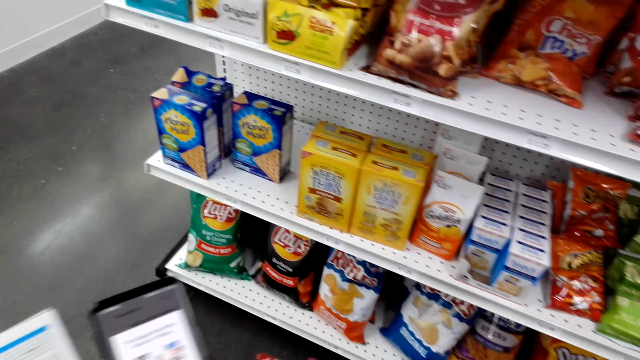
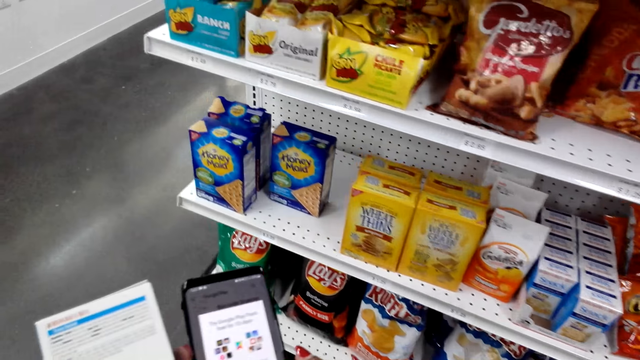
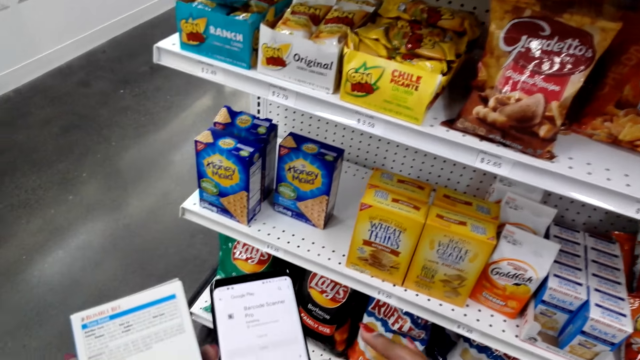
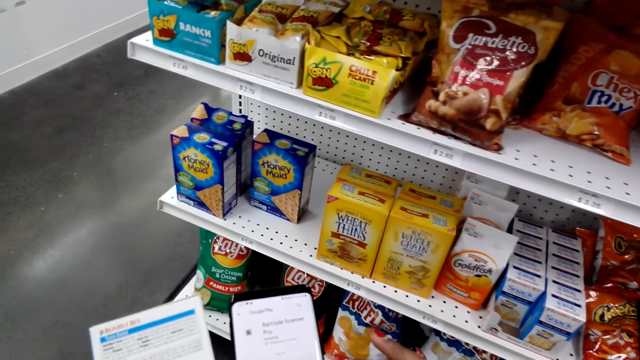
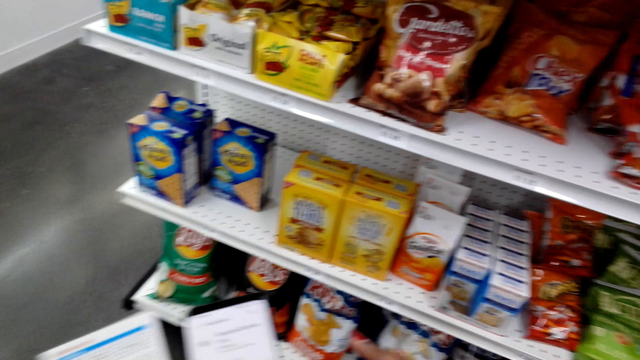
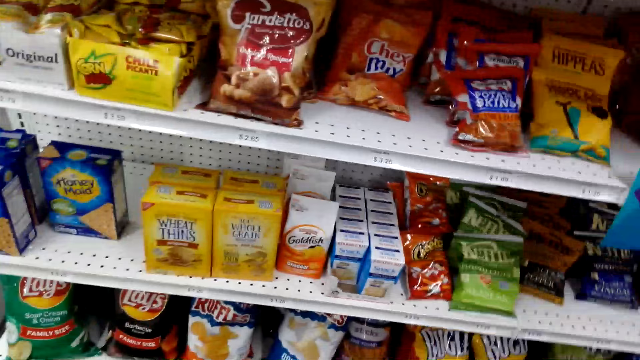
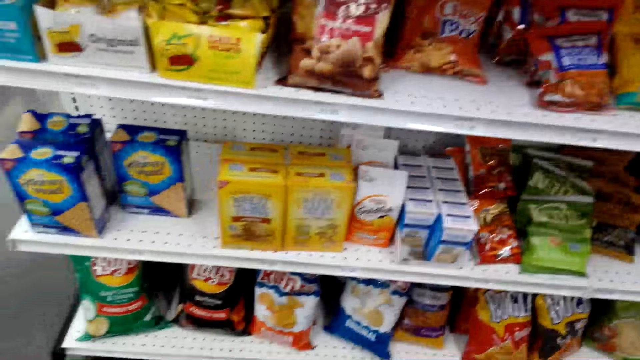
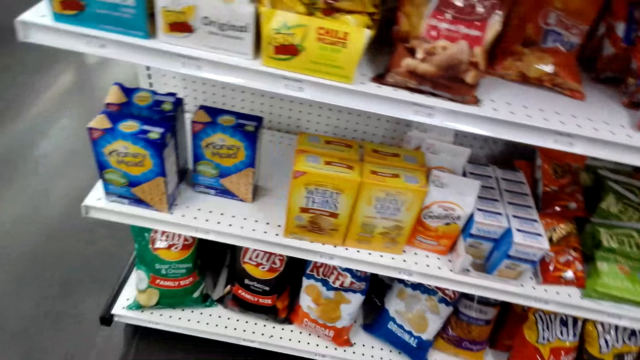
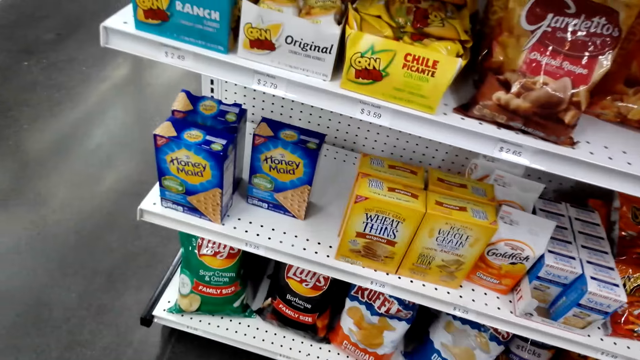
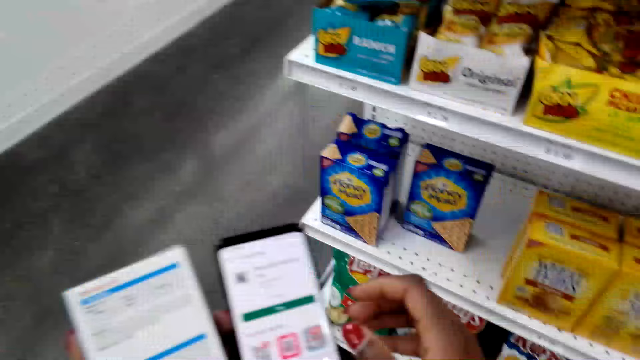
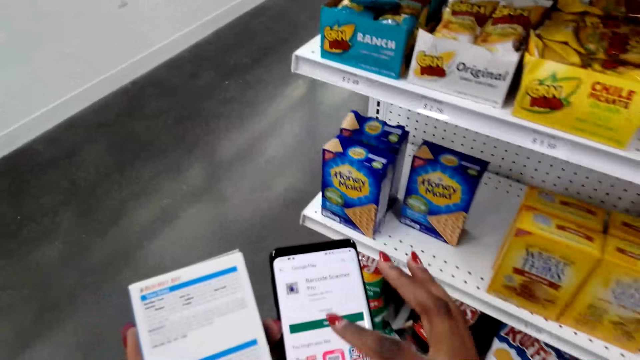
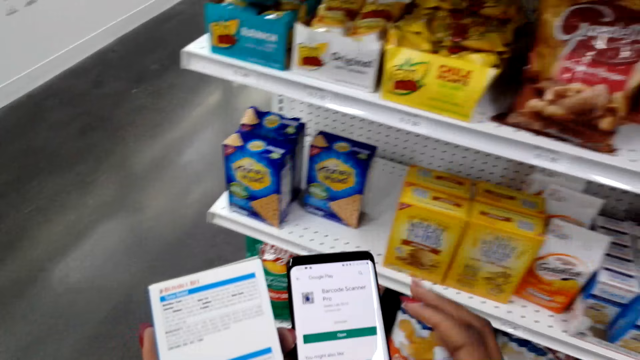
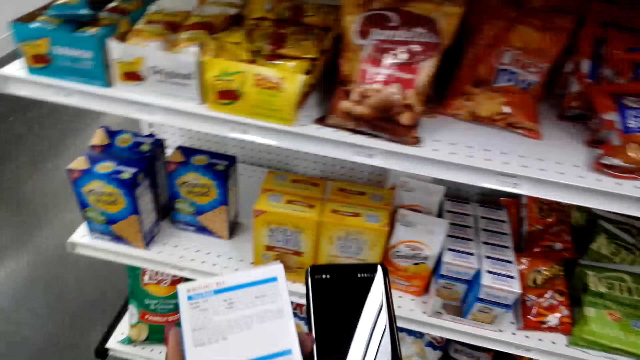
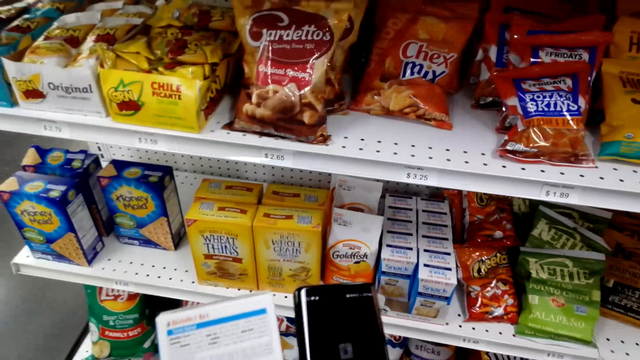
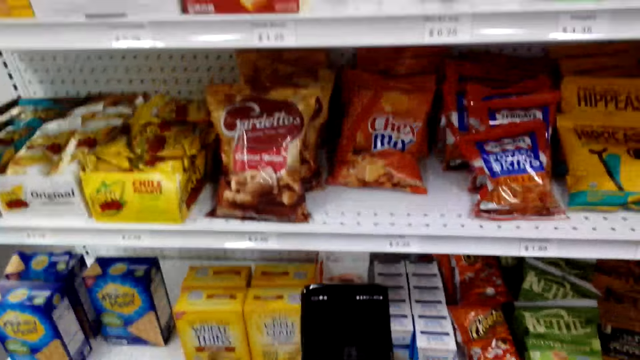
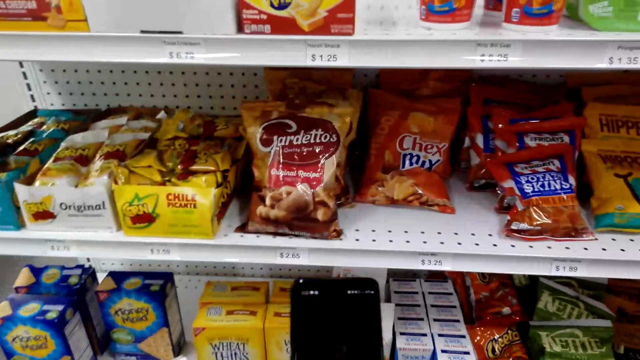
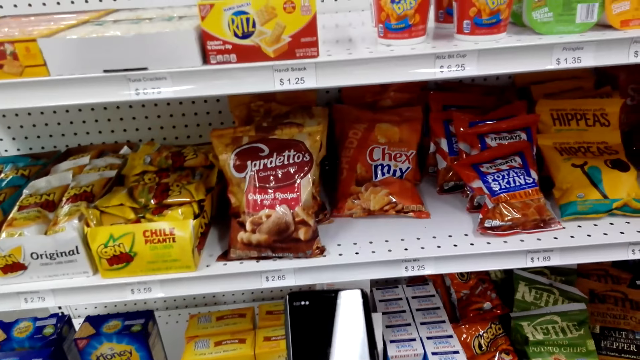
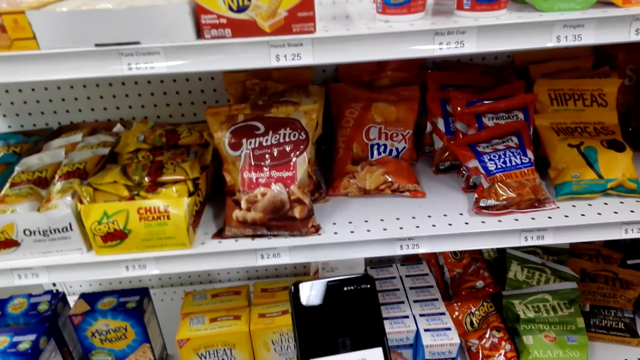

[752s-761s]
The camera wearer looks around the shelves. They use a phone. They scroll on the phone.

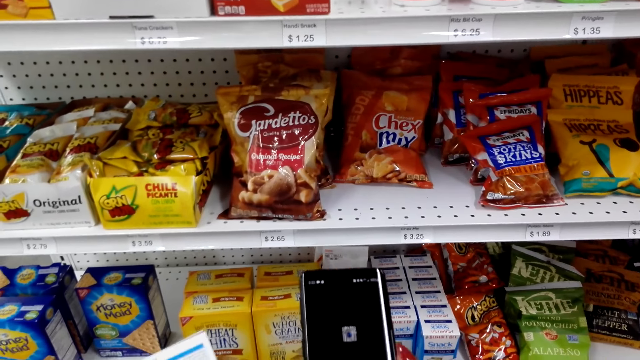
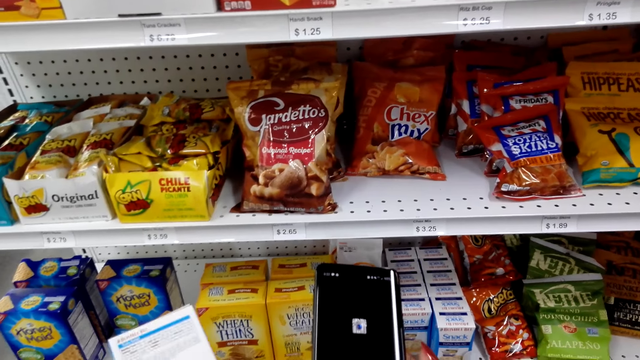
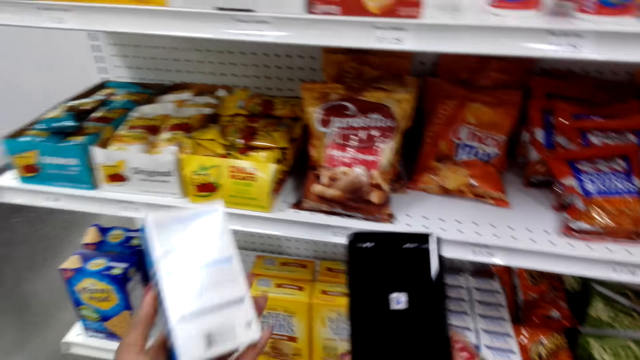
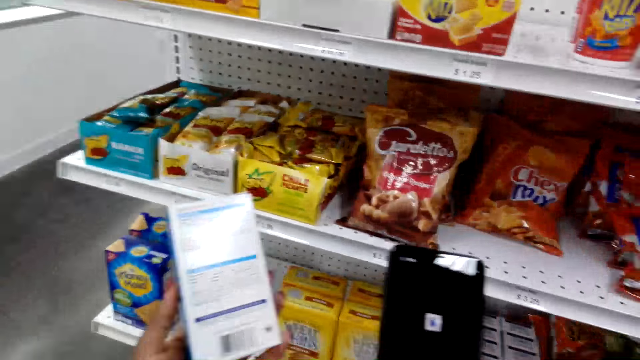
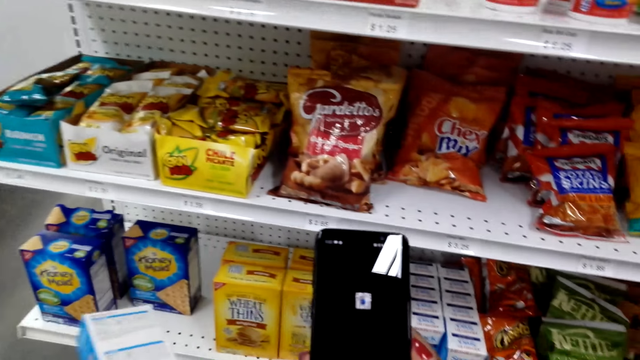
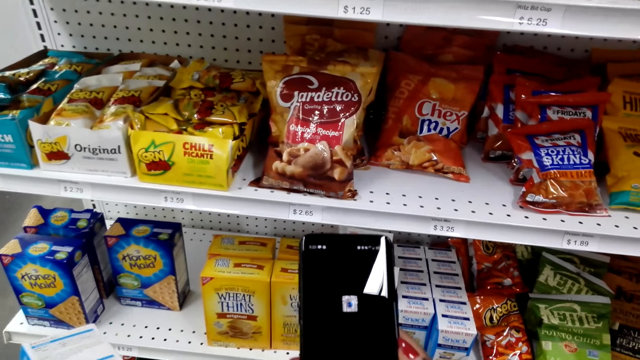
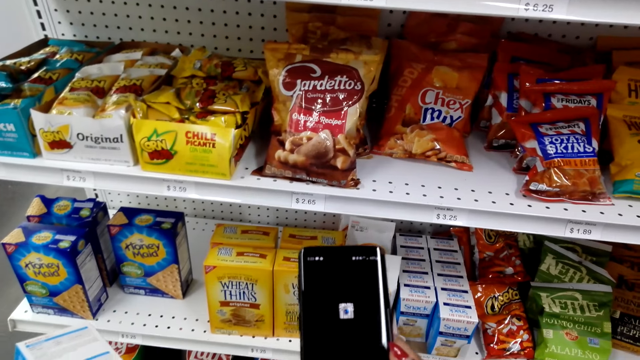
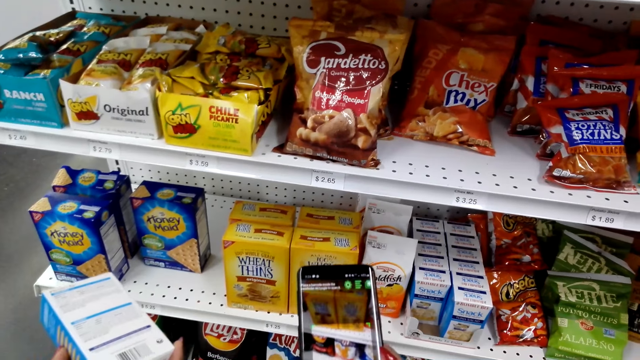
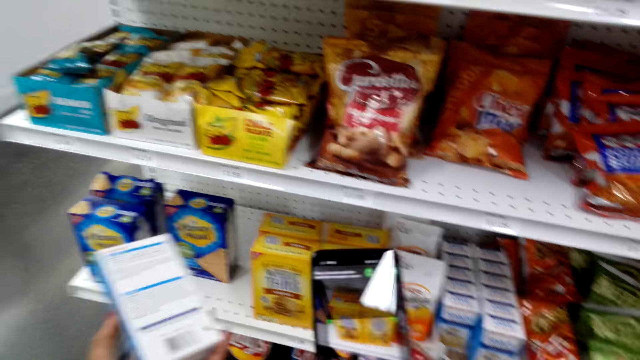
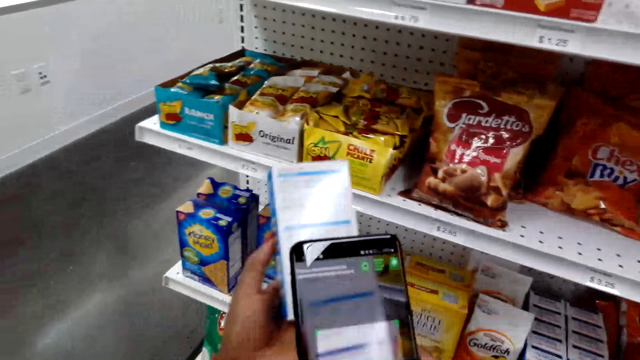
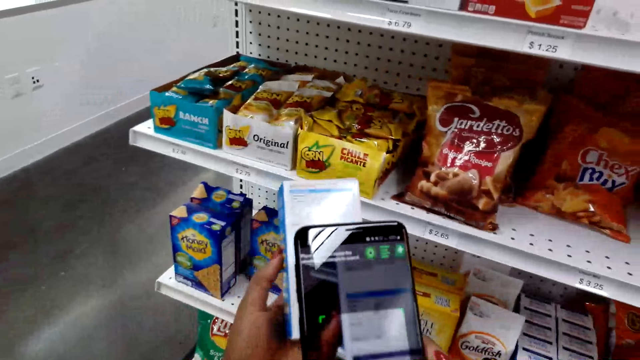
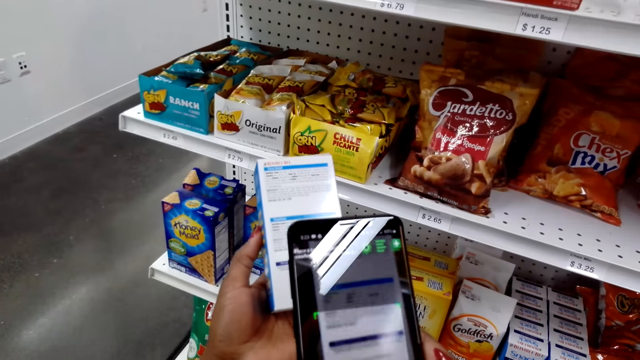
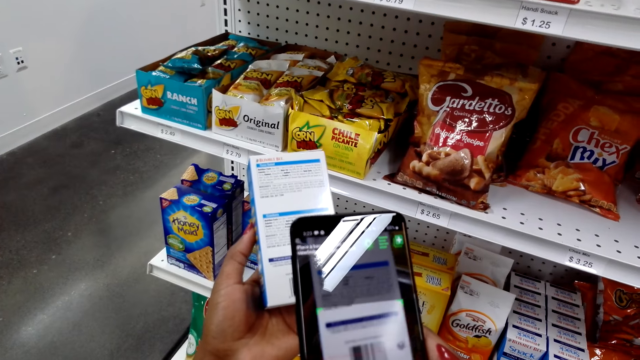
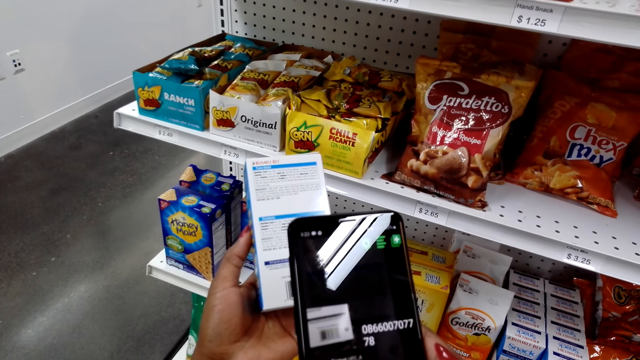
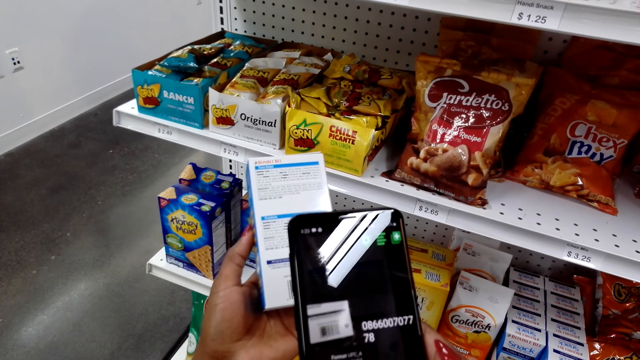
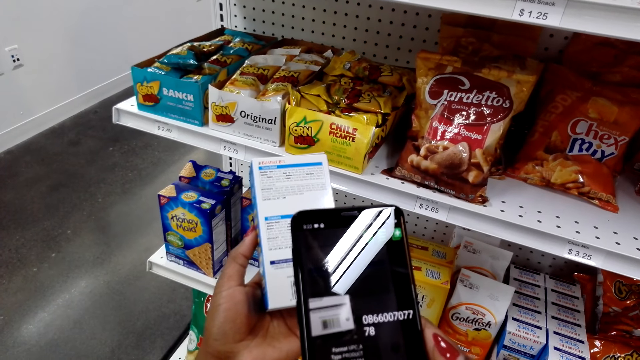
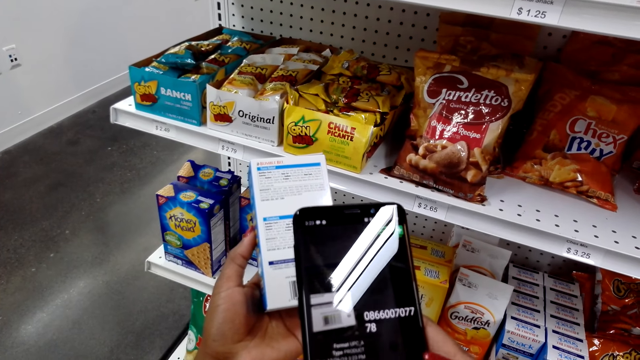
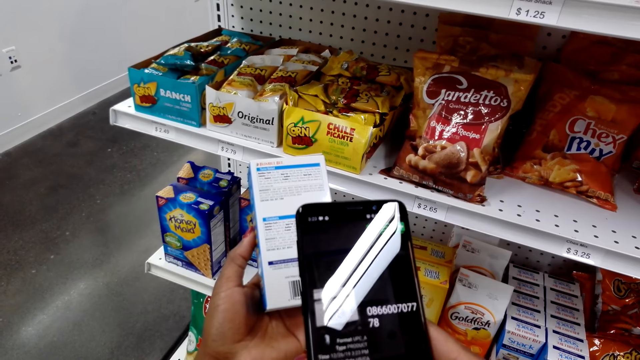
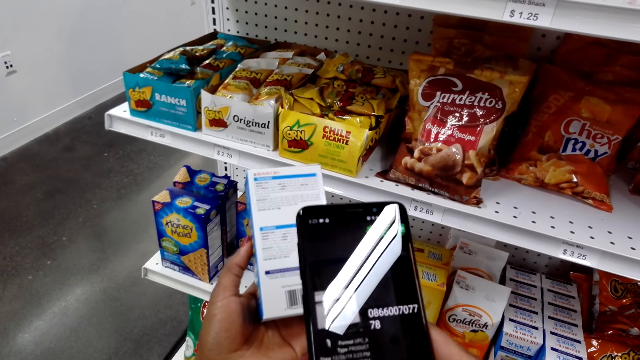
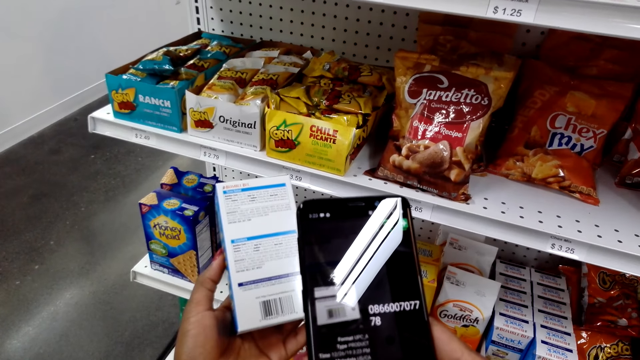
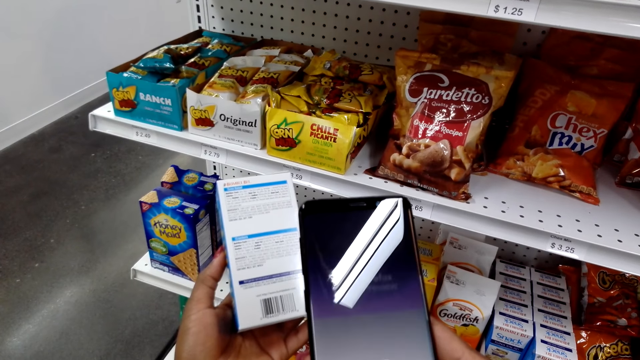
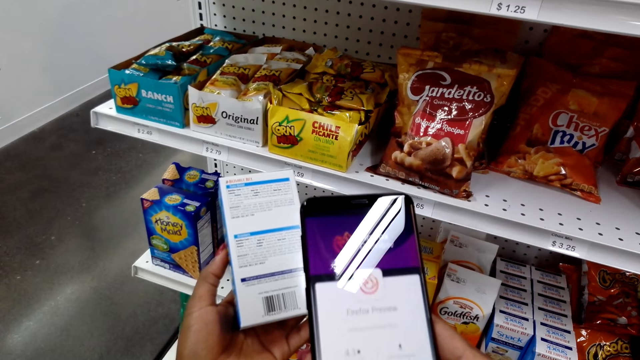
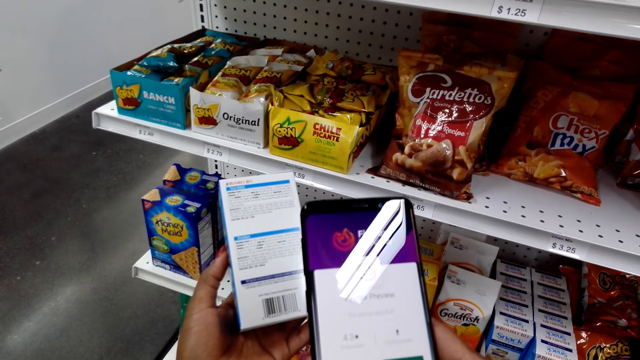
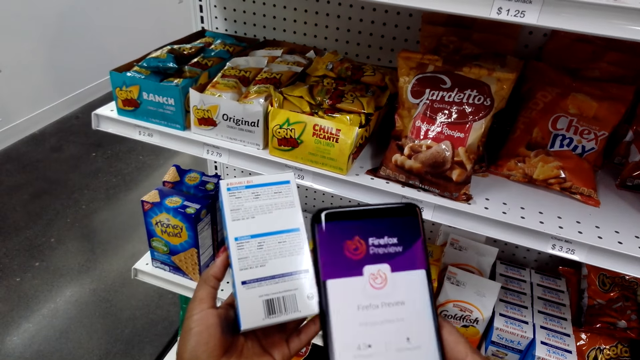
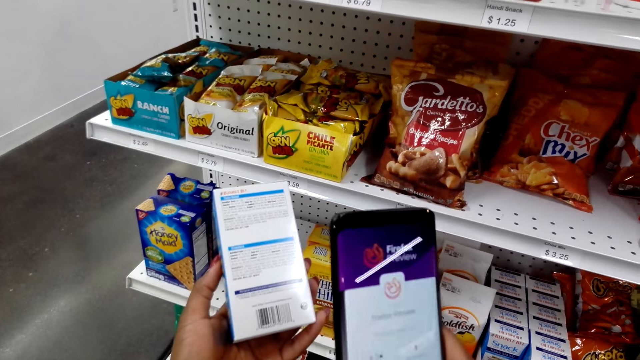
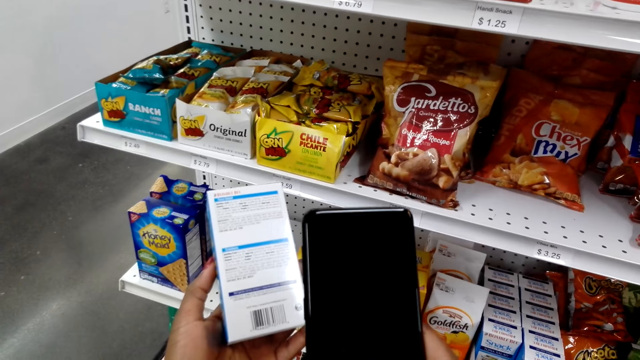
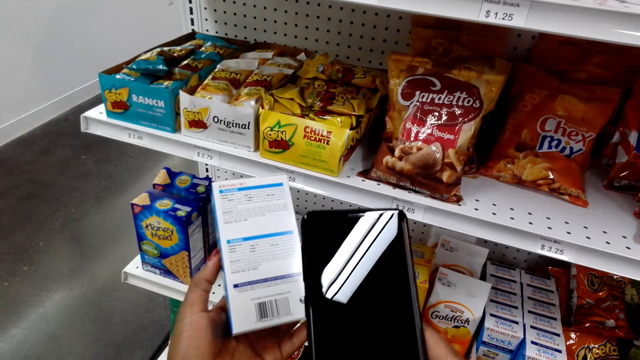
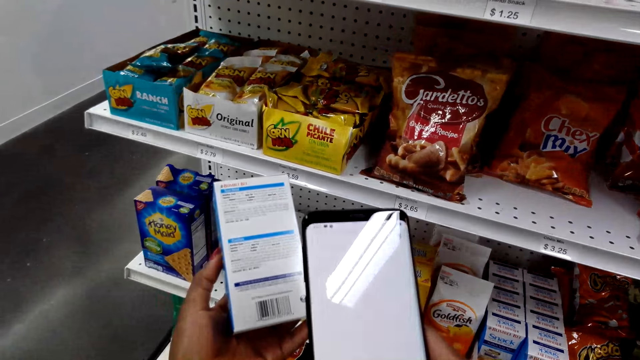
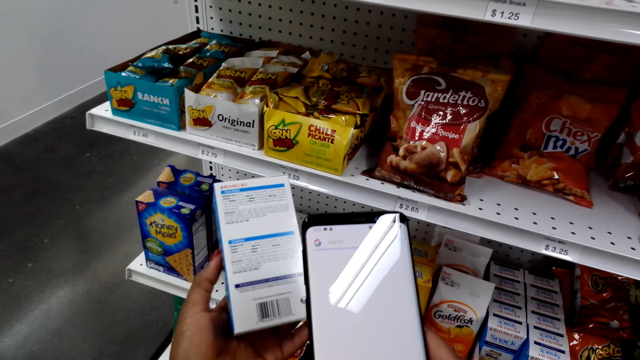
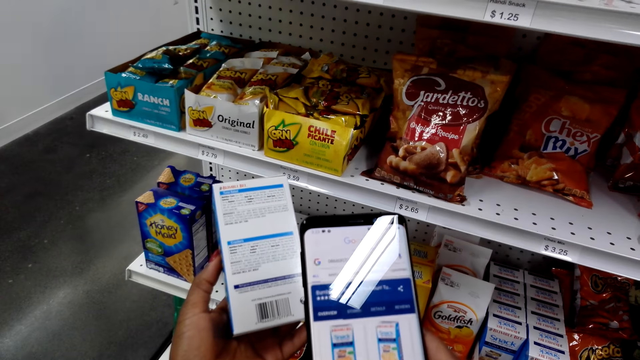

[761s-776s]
The camera wearer looks at the pack of snack. They scroll on the phone, take a photo of the pack with the phone and scan the code on the product. They use the phone.
